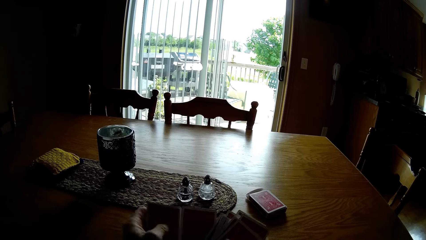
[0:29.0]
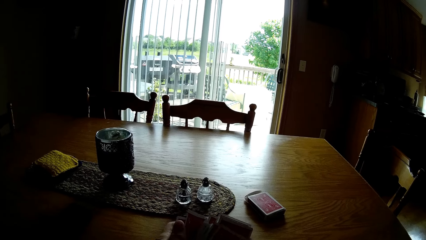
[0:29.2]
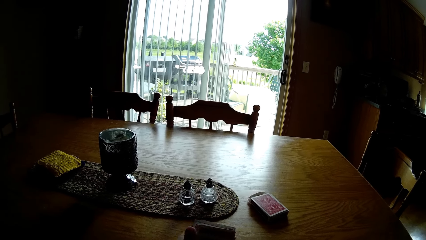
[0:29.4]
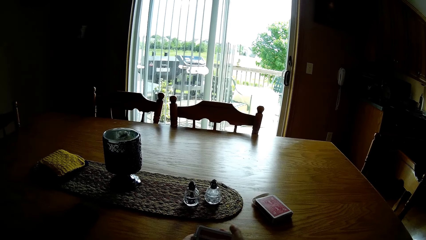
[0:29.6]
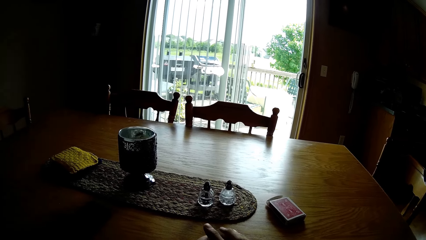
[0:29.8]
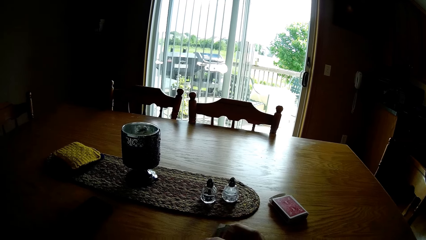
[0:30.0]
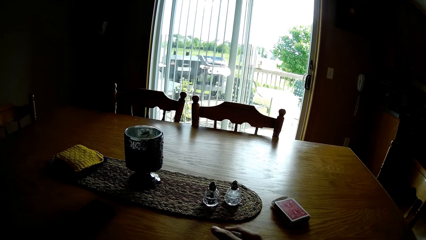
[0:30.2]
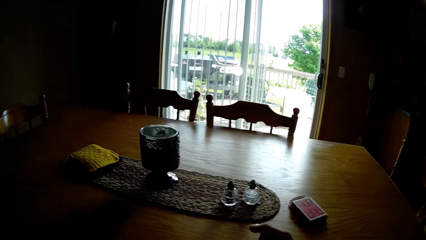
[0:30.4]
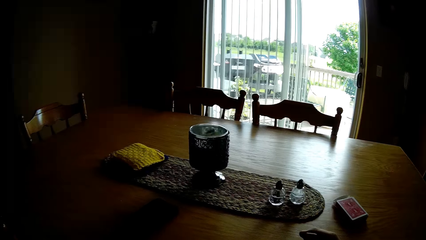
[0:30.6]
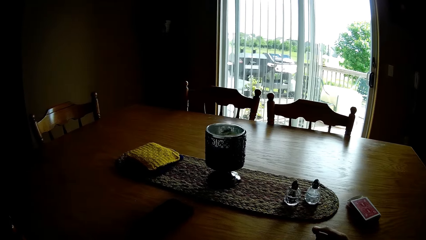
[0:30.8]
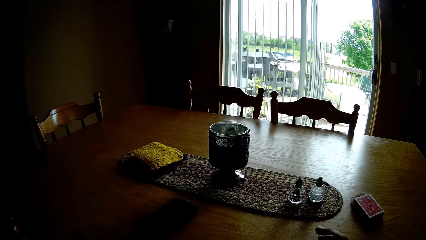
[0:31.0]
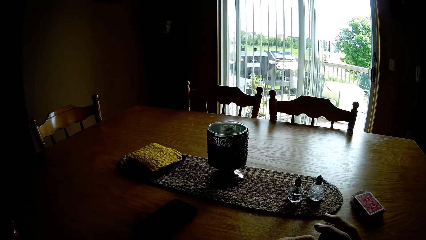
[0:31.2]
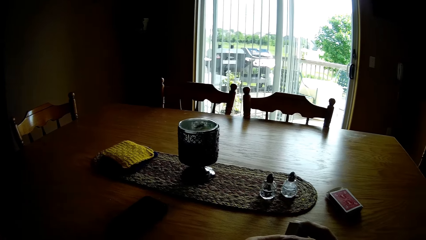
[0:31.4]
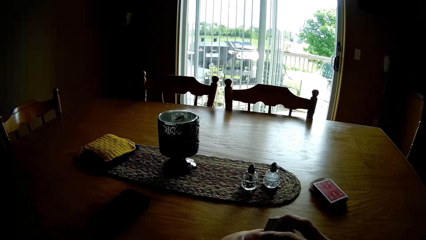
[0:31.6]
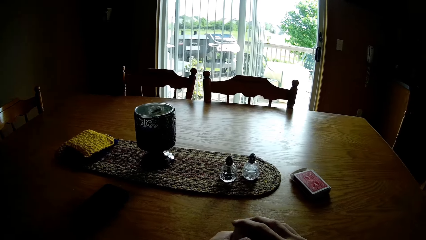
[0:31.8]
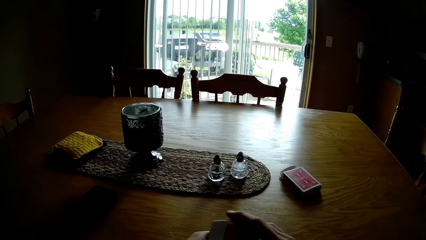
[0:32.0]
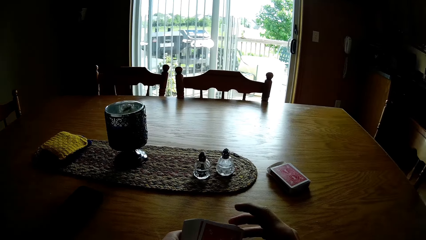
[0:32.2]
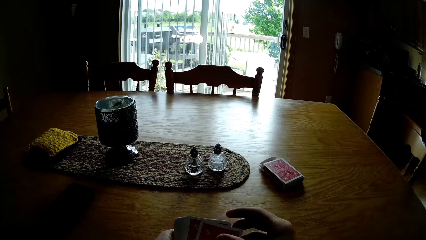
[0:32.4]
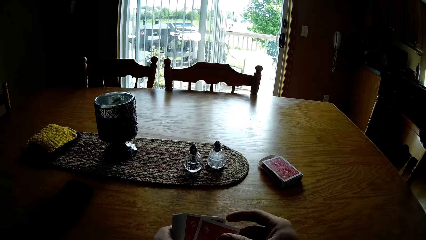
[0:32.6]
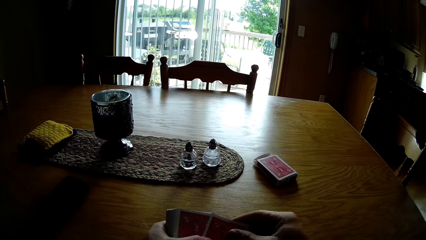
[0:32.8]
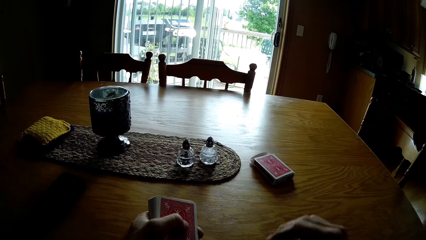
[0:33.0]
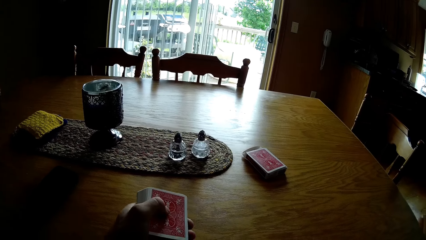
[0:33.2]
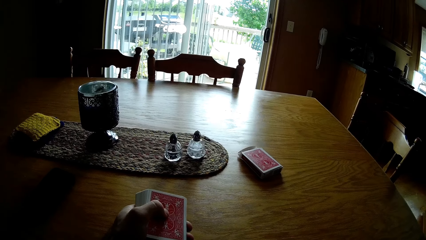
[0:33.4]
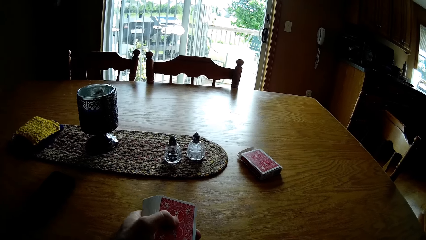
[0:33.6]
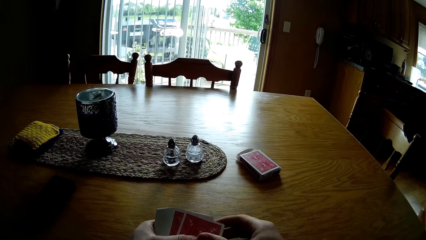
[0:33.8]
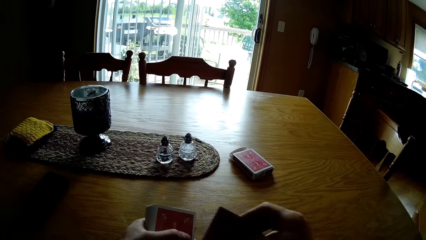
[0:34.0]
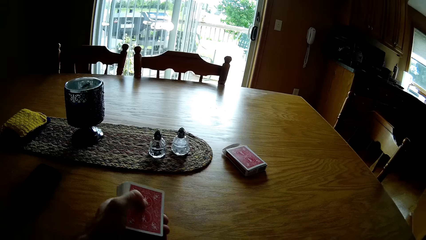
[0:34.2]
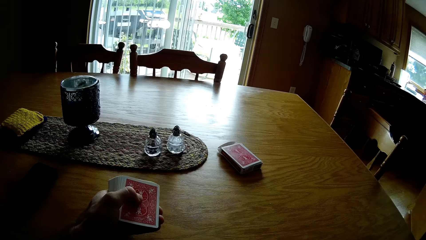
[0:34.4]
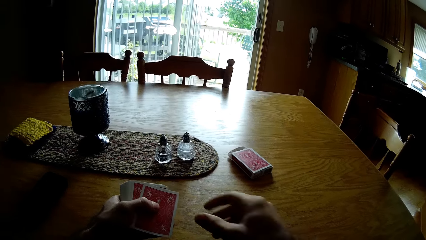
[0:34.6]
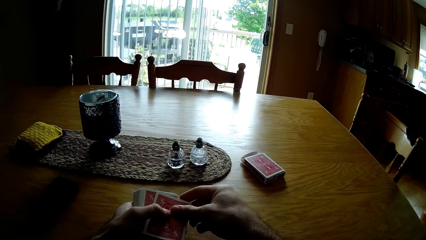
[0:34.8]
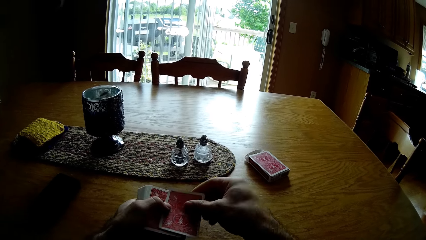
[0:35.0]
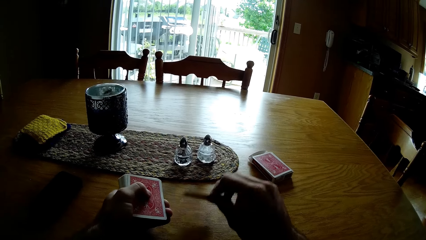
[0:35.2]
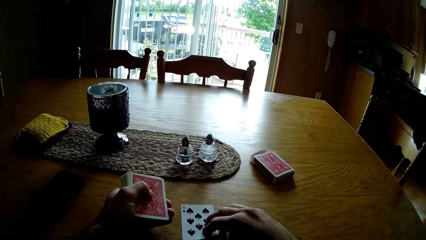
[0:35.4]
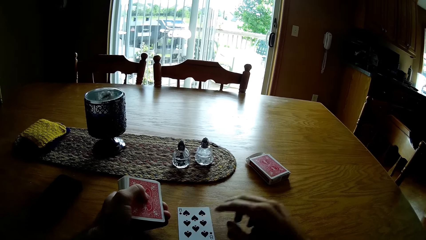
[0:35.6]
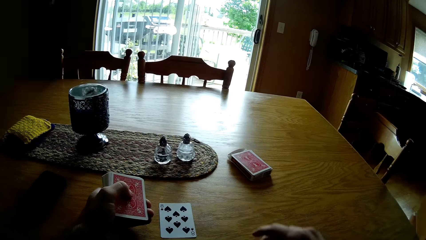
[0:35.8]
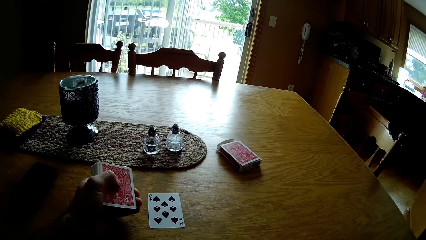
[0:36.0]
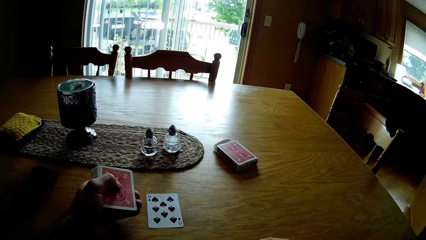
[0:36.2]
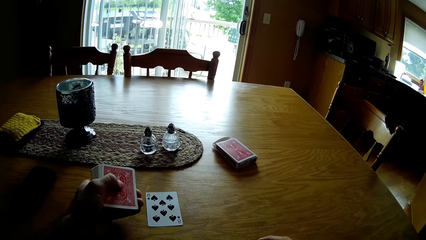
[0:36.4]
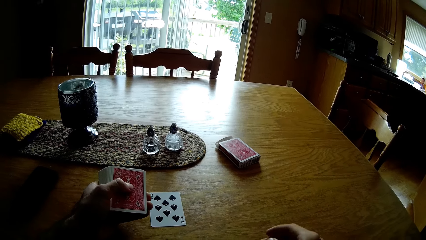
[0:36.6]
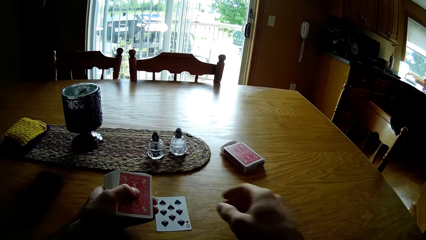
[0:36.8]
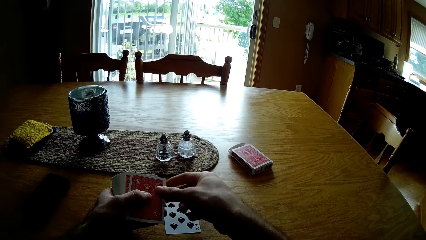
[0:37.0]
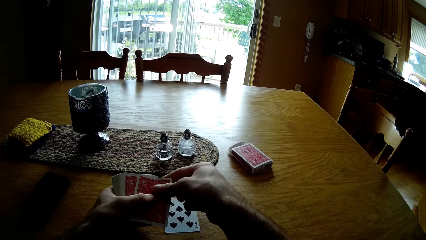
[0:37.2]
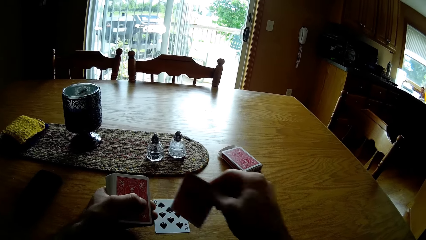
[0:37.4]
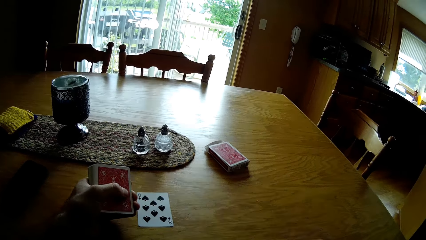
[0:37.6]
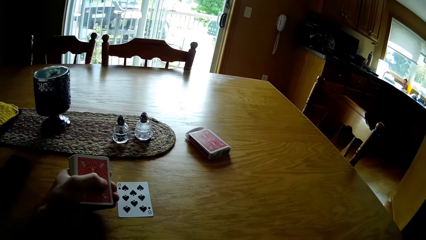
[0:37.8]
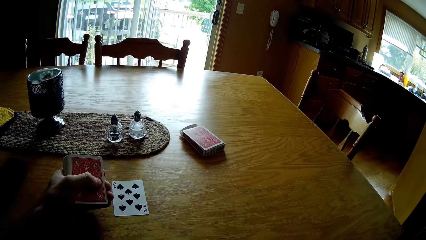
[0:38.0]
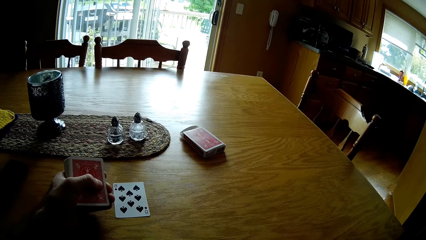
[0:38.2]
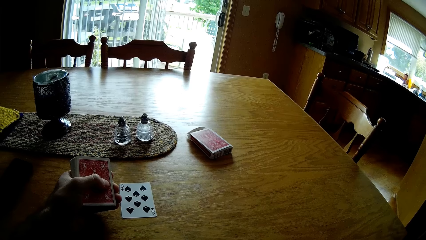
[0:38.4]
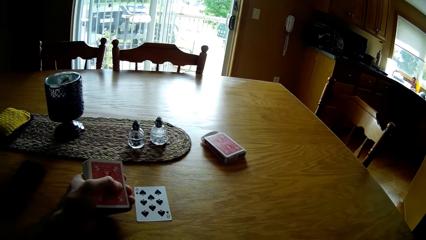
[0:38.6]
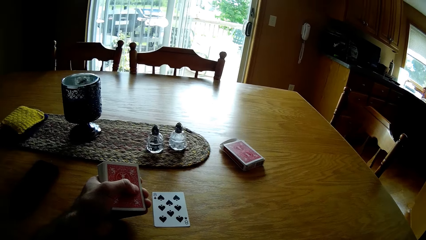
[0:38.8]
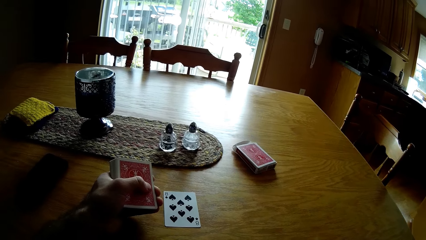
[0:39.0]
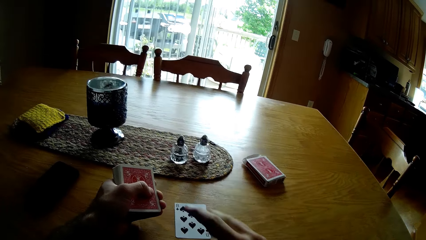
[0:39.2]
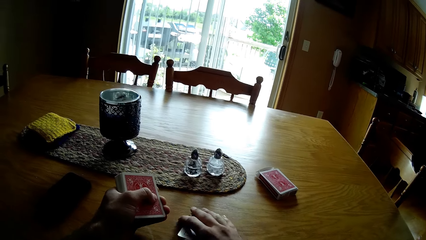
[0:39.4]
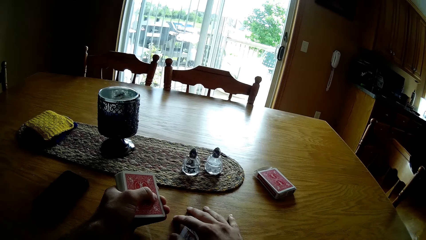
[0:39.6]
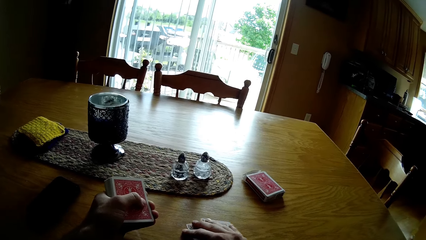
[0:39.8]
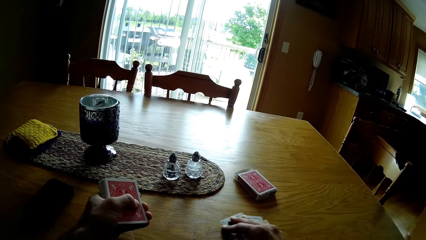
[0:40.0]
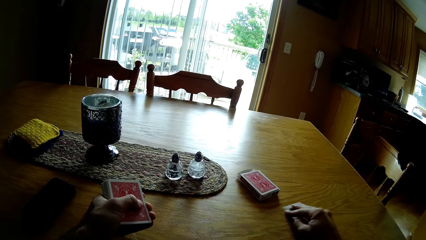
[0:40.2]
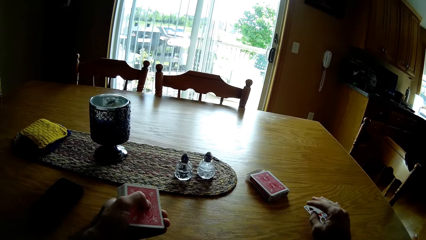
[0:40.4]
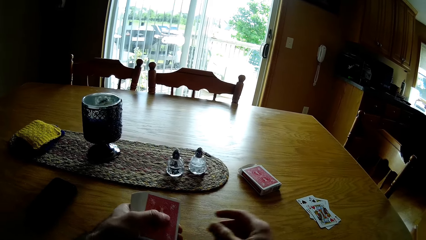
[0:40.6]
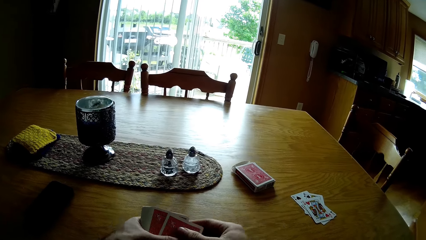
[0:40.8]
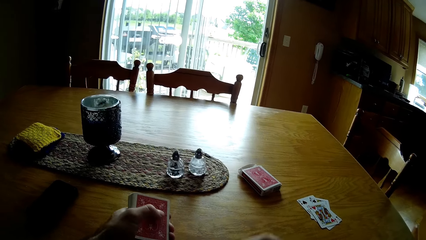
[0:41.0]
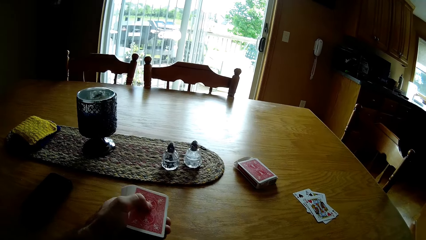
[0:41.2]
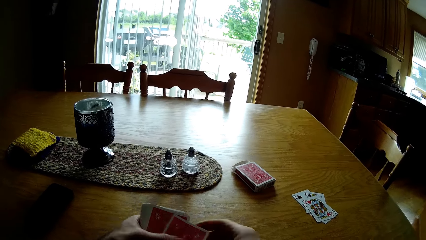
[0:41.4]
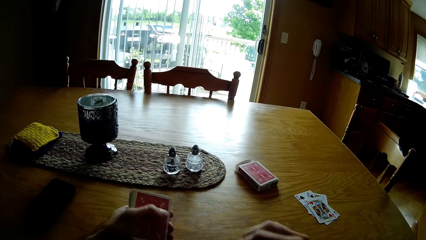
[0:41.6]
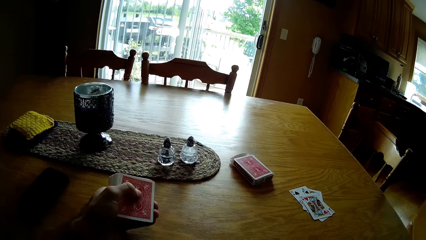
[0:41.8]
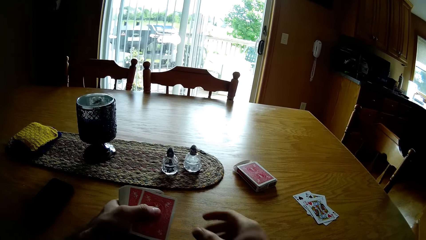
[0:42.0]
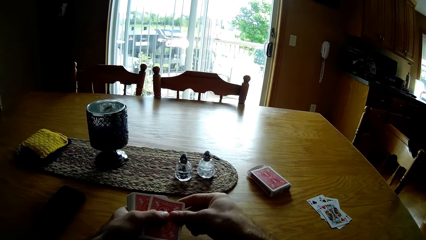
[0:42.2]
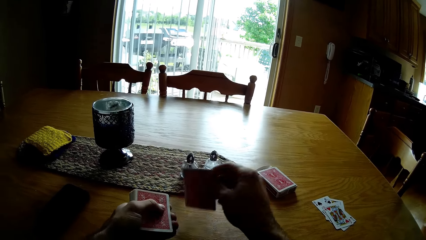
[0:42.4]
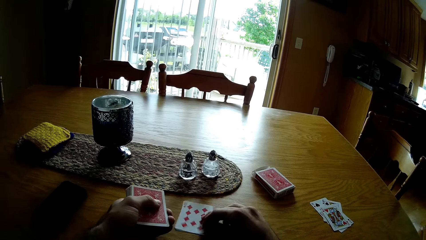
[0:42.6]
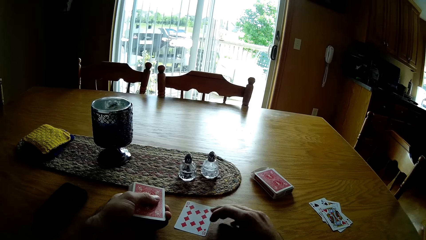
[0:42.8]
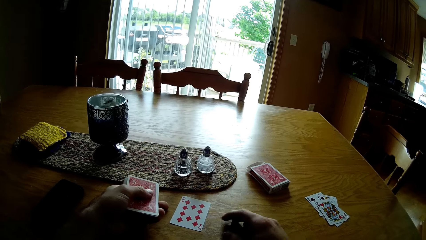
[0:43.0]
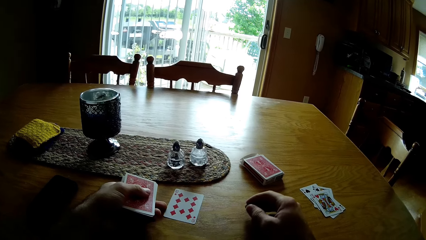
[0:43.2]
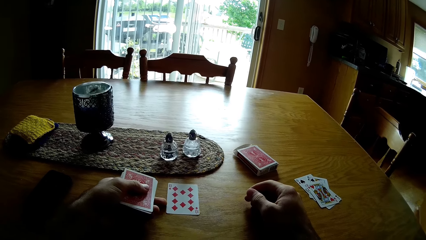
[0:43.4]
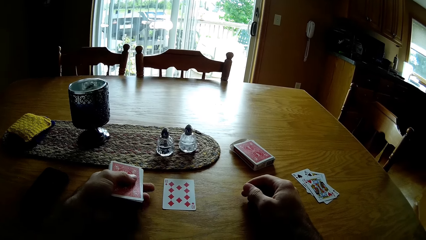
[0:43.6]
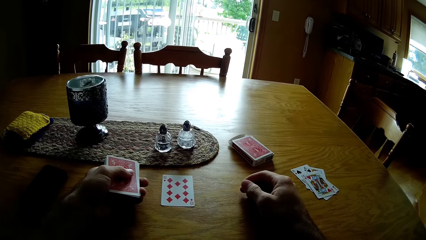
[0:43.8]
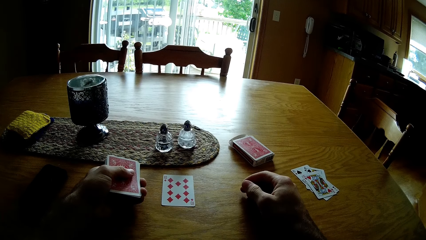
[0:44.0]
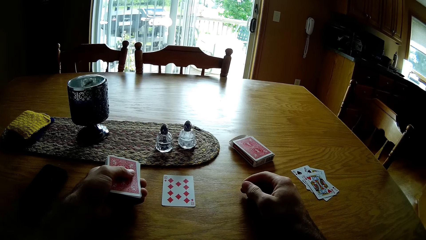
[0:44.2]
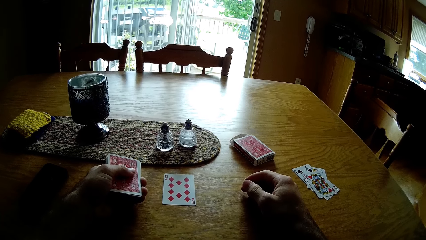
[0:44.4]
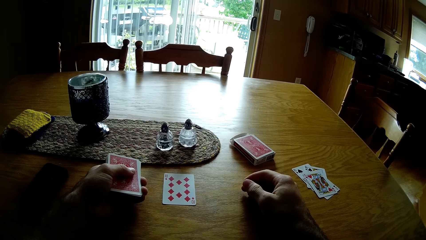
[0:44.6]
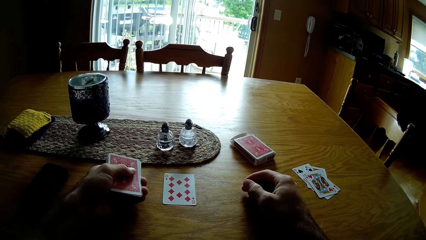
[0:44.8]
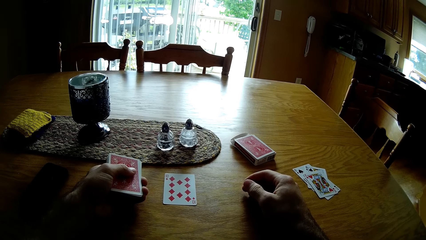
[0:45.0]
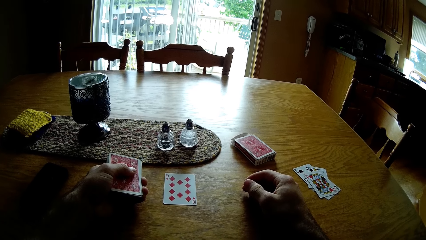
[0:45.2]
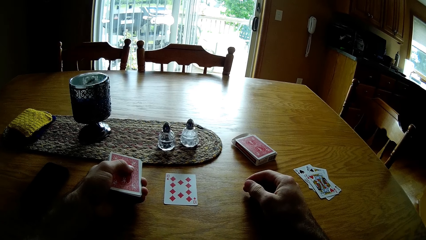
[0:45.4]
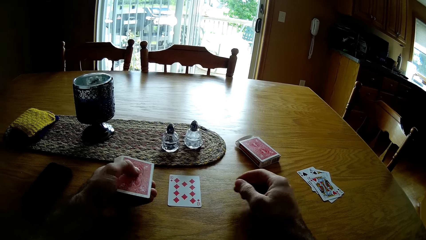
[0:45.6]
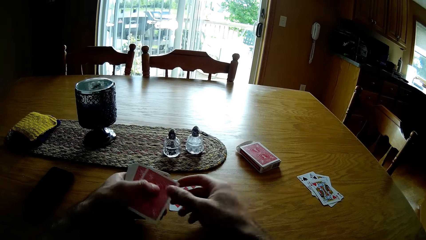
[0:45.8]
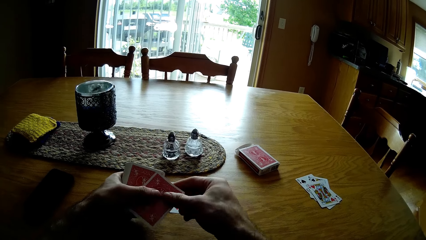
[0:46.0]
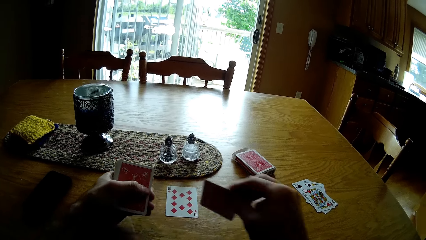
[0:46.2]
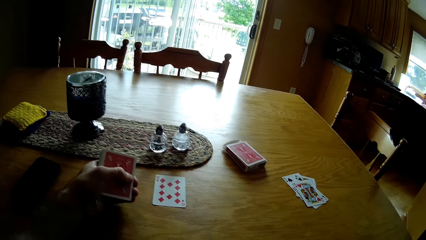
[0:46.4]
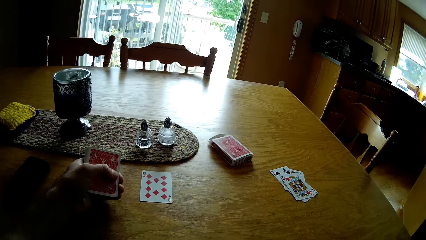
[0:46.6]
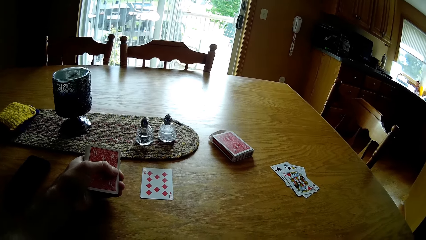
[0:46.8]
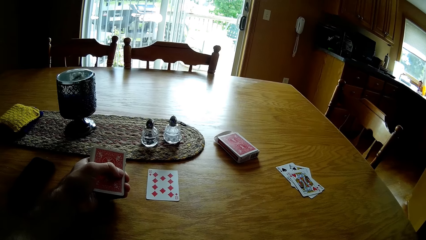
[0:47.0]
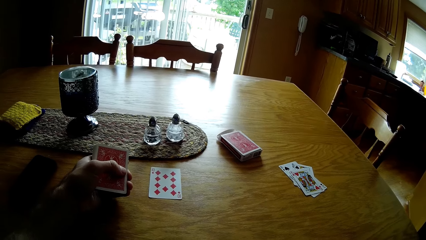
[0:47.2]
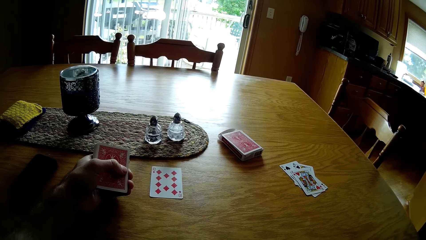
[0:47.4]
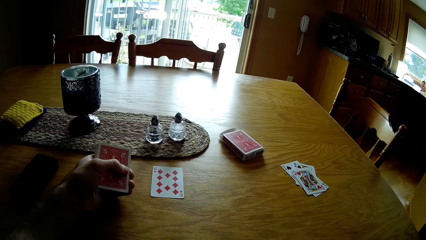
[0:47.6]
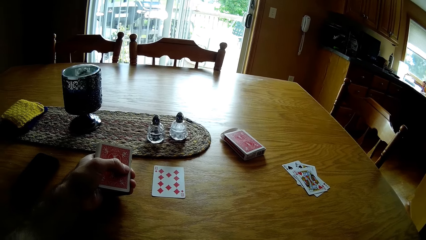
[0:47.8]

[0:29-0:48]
The camera wearer puts the card on the table. They arrange the play cards on the table. They hold the card. They put the card on the table. They pick up the card. They put the card on the table. They move the cards on the table. They put the card on the table. They move the play card on the table. They look at the card. They pick the card from the hand. They put the card on the table.
